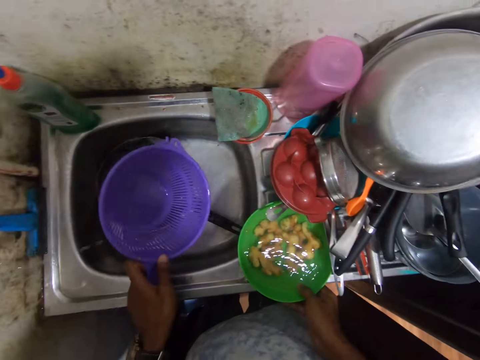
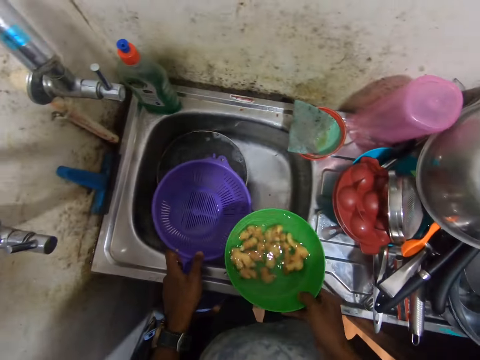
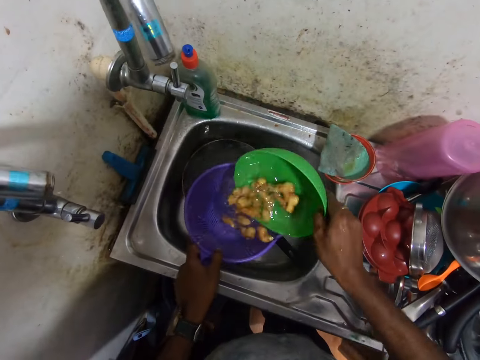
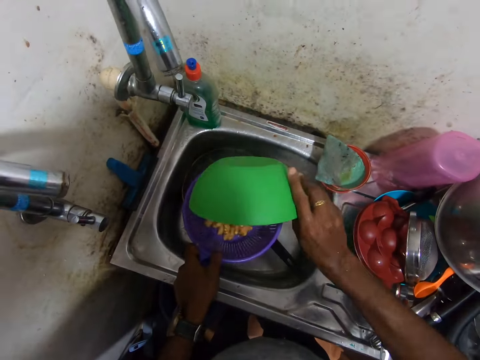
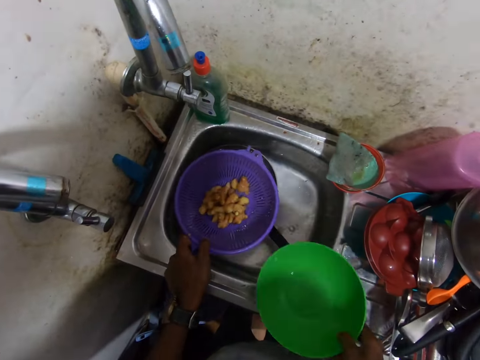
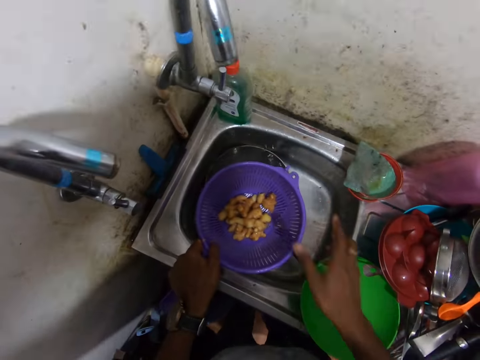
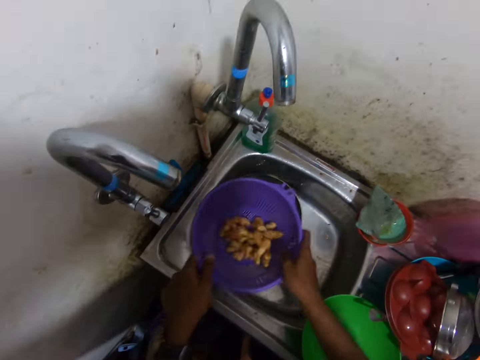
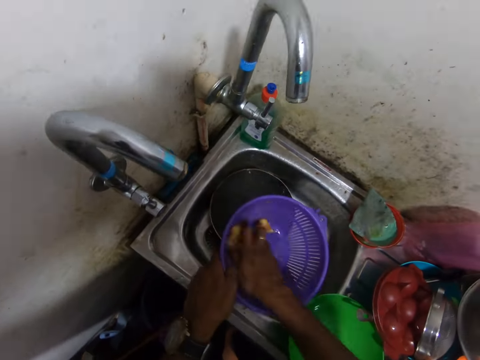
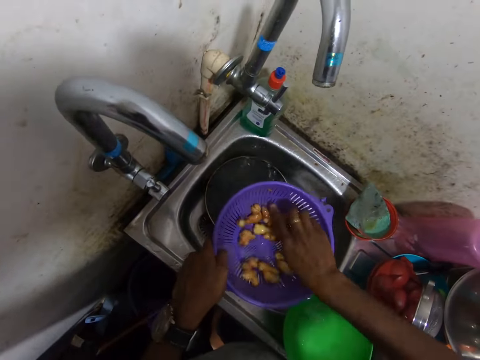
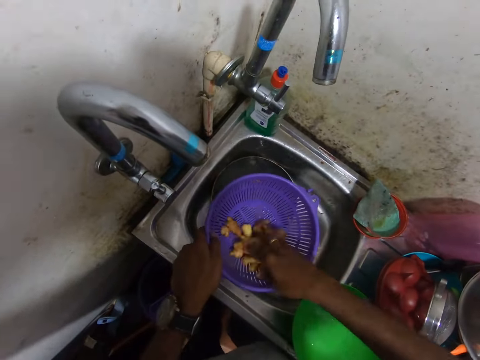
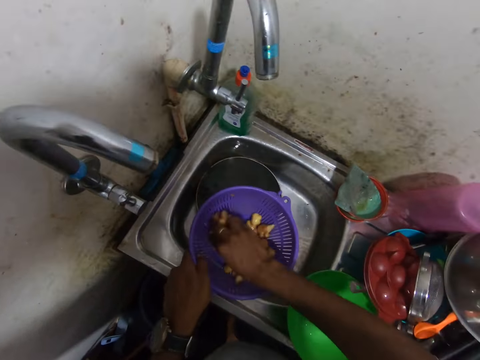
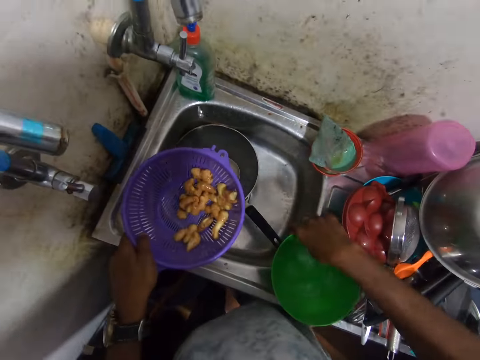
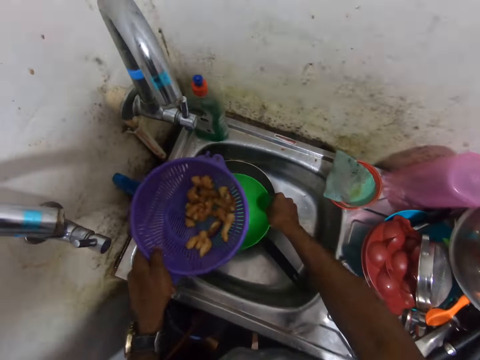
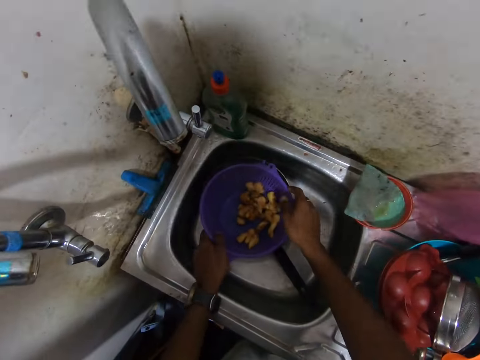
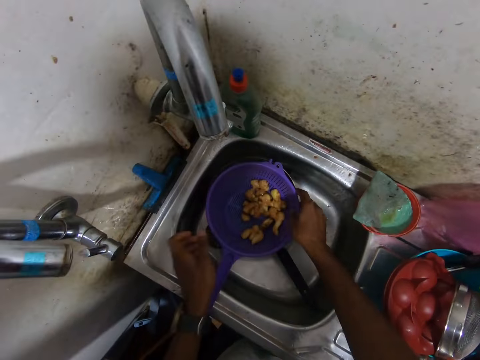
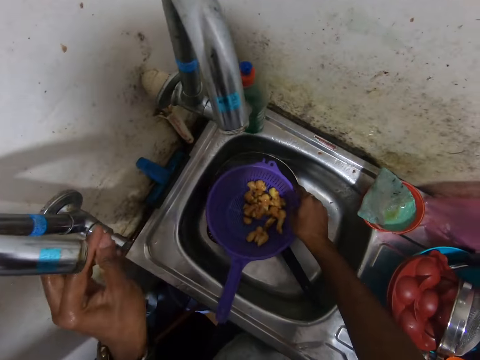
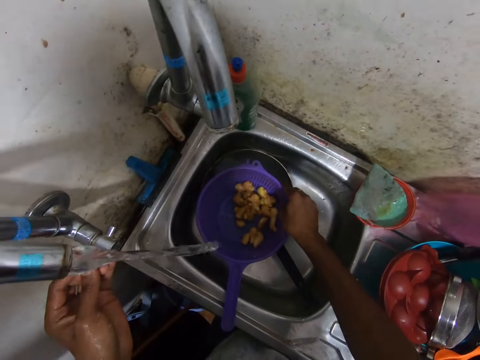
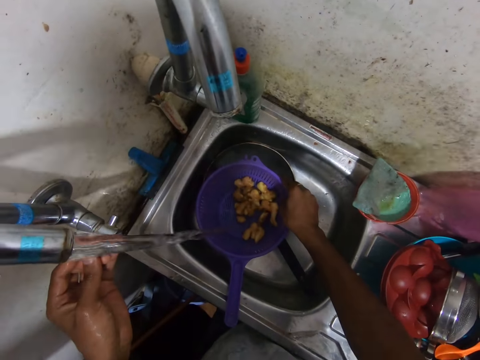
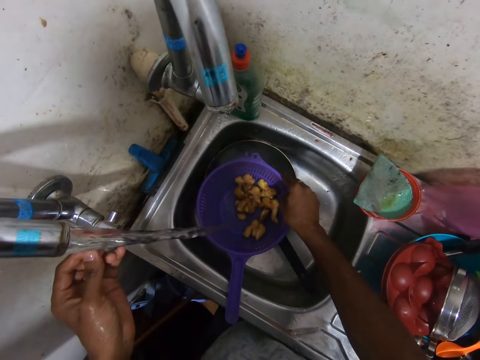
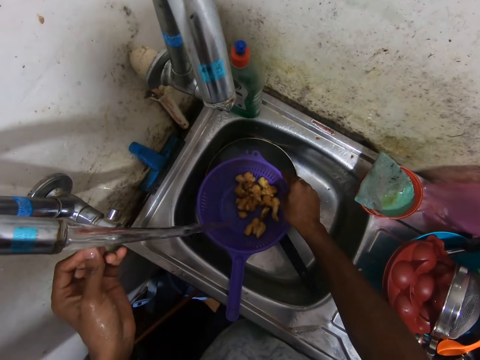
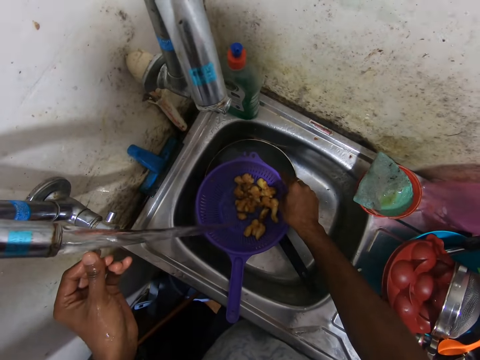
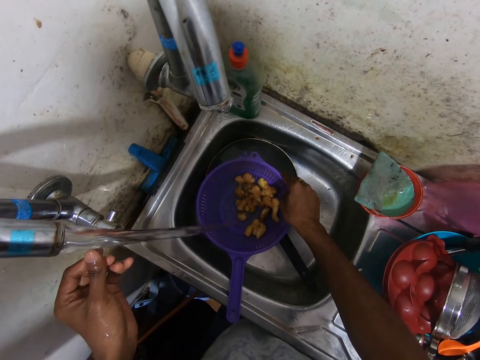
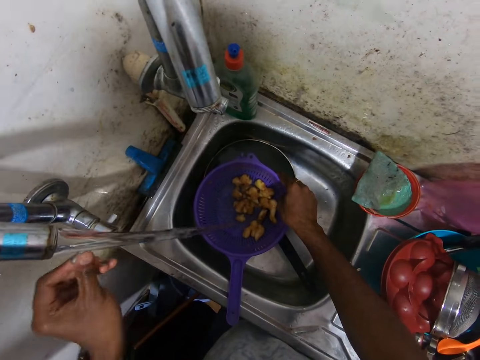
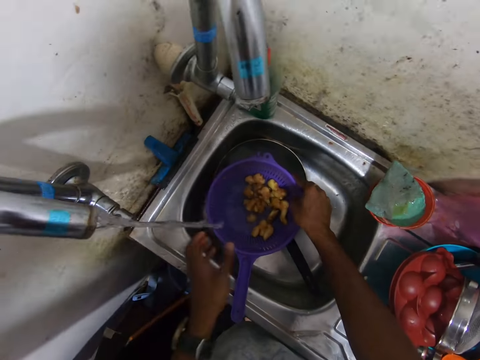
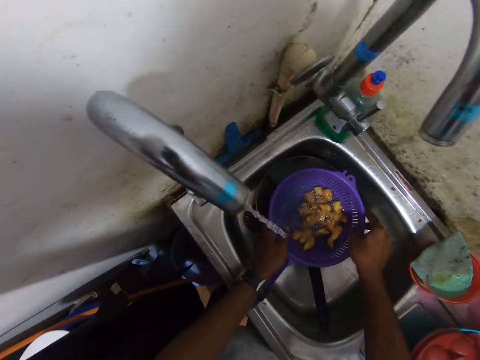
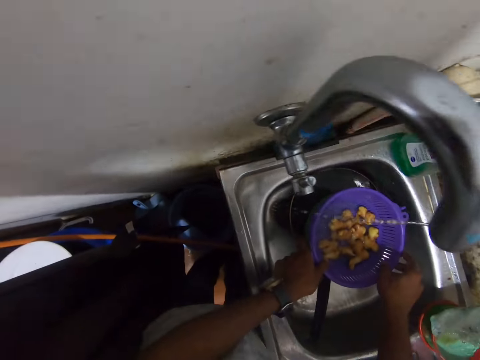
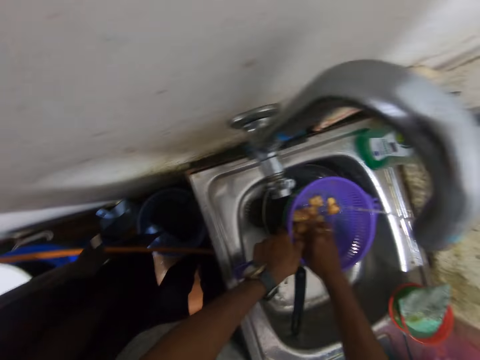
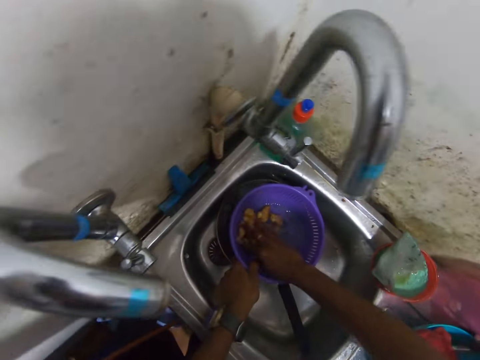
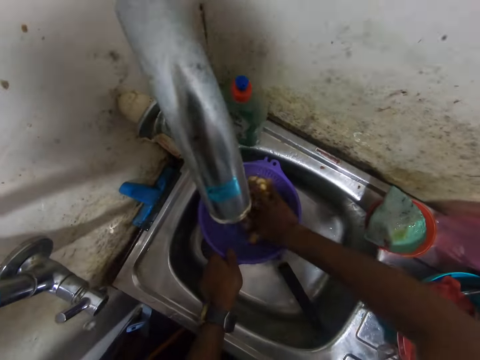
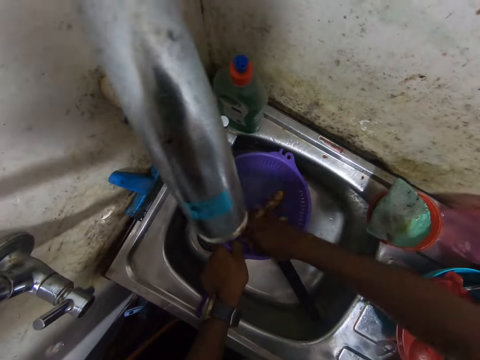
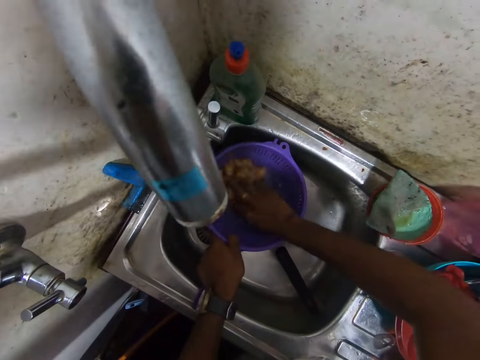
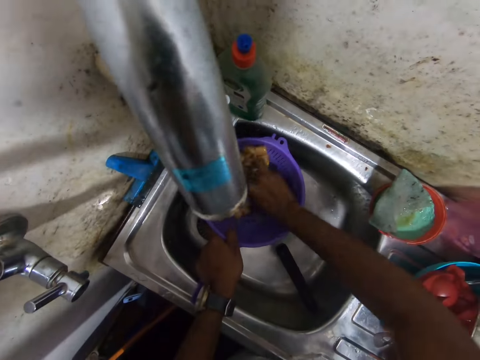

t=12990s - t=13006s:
The camera wearer picks up a plate or bowl of garlic or ginger on the kitchen sink with his right hand. He pours the garlic from the plate in his right hand into the sieve or strainer in his left hand. He puts the bowl on the sink. He shakes the sieve with both hands. He rubs the ginger in the strainer. He touches the garlic in the sieve with his right hand. He picks up the plate on the kitchen sink with his right hand. He puts the plate on a frypan in the sink with his right hand. He places the sieve on the plate with both hands. He turns on the tap with his left hand. He turns off the tap with his left hand. He holds the sieve with his left hand. He washes potatoes. He rinses the gingers in the sieve with his right hand.

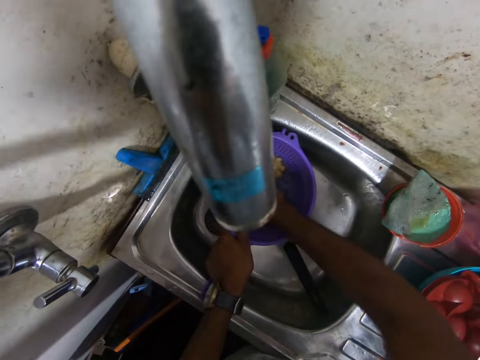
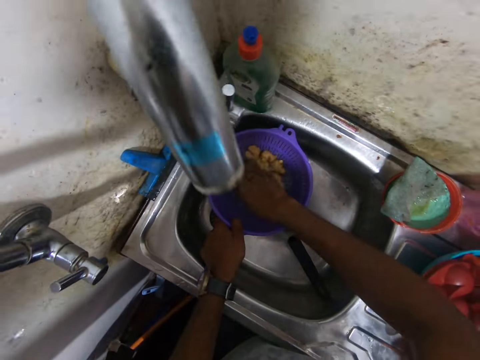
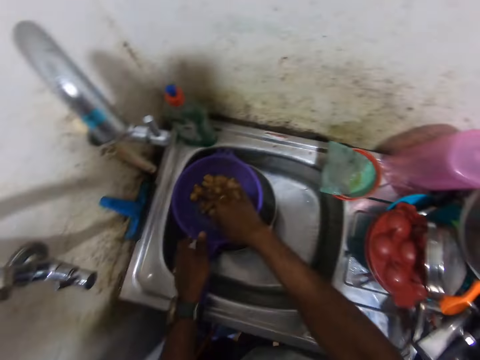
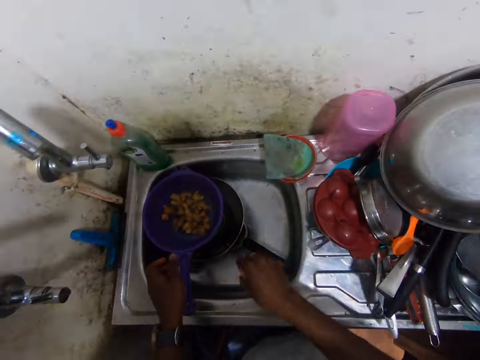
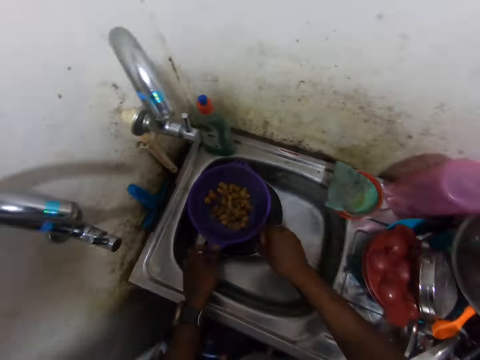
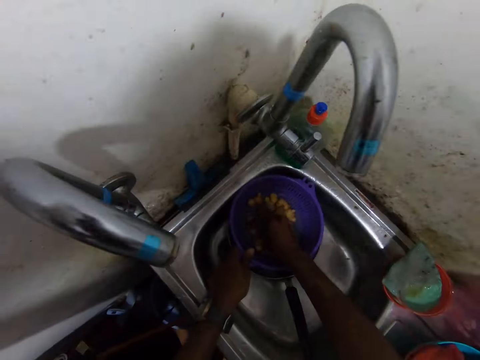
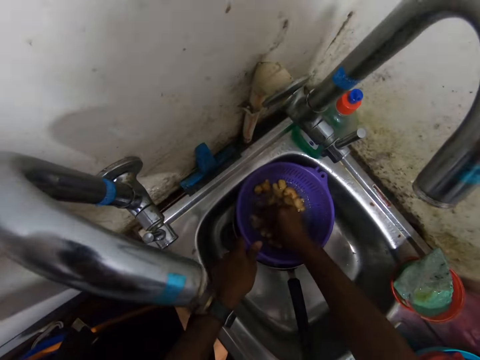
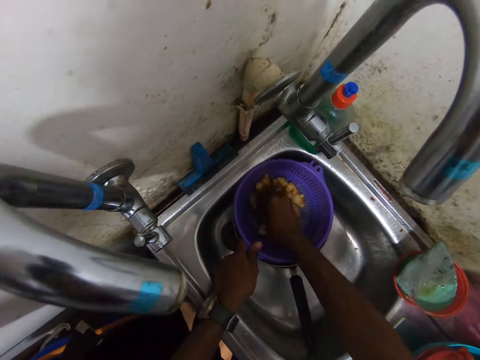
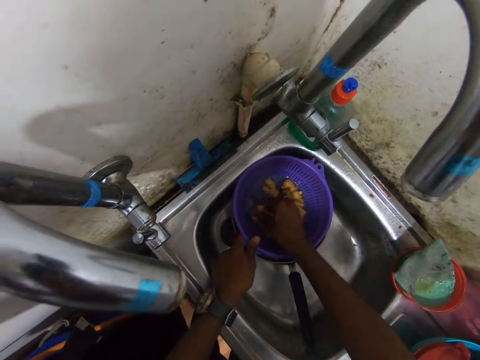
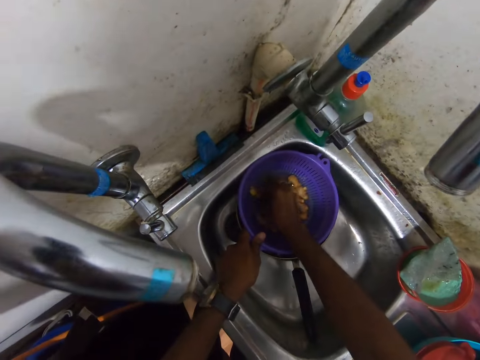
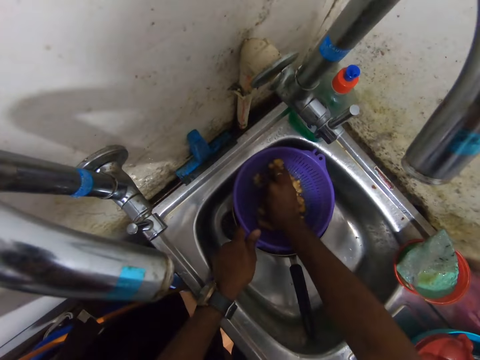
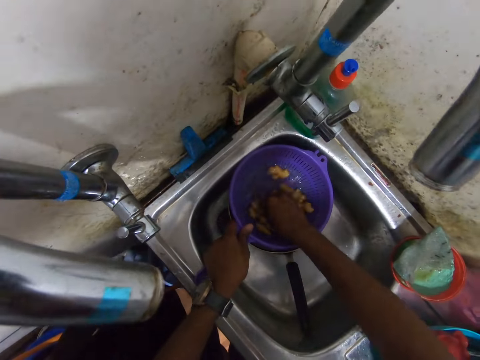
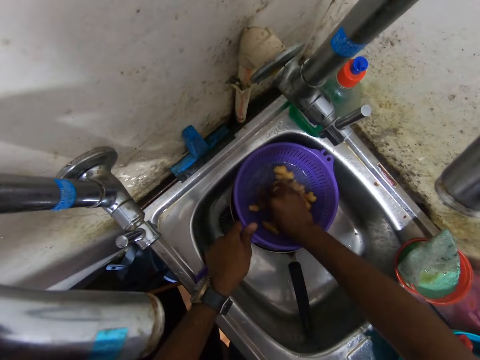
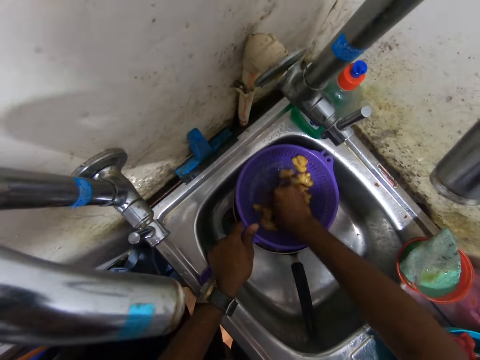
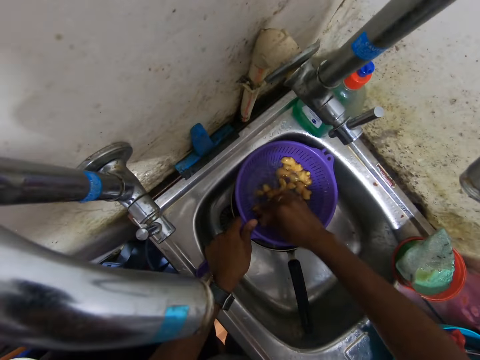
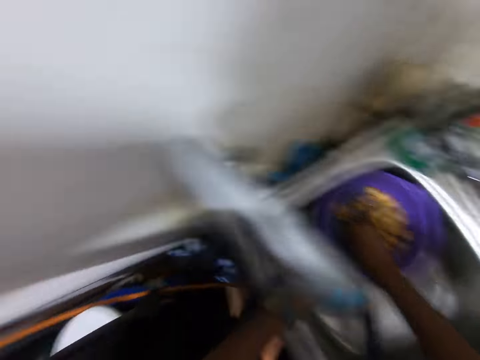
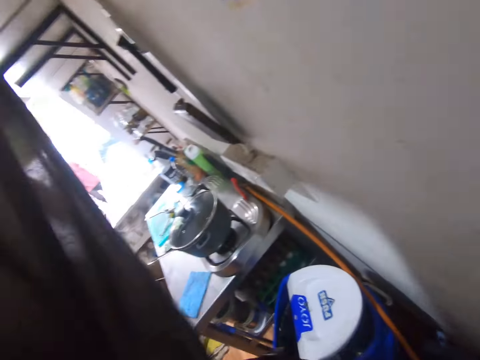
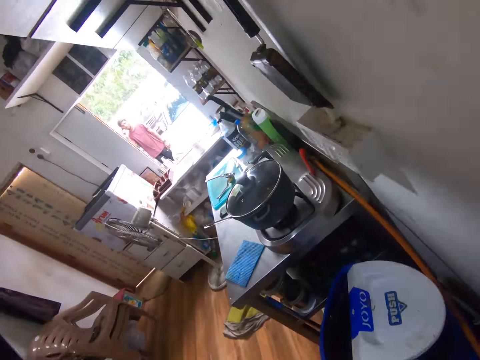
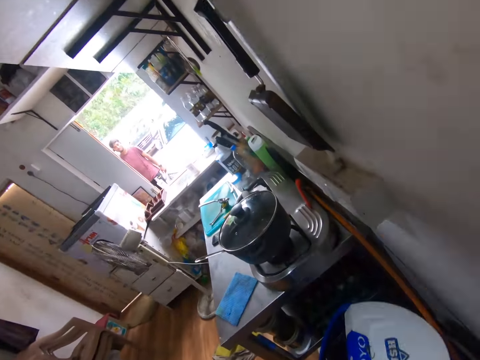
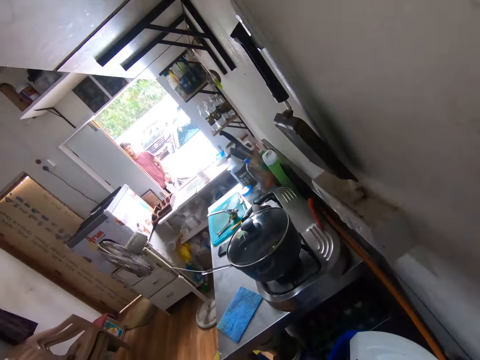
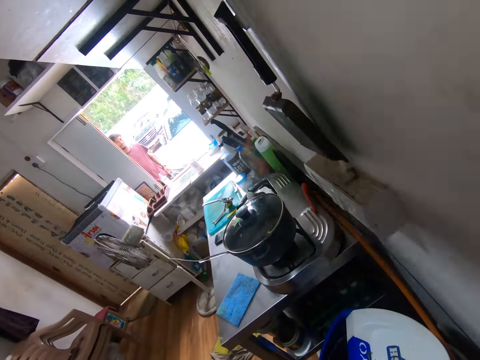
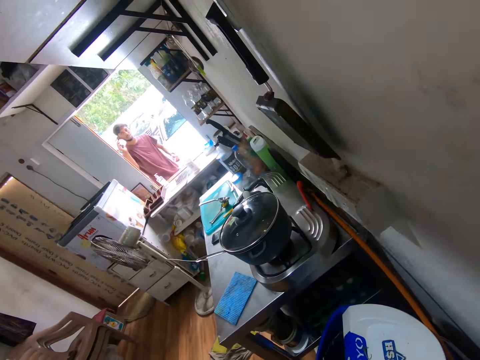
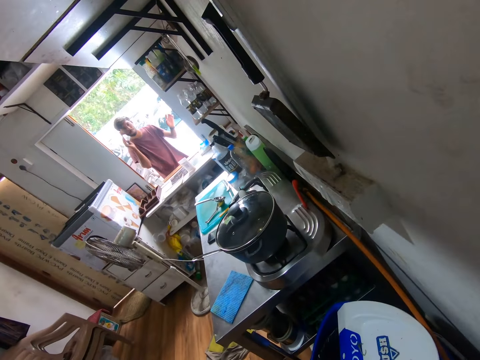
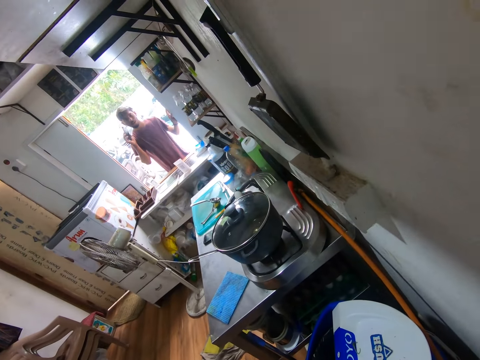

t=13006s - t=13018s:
The camera wearer wiggles his right hand. He rinses the gingers in the sieve with his right hand. He looks around. He converses with a man. The man walks.
